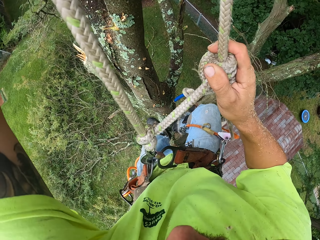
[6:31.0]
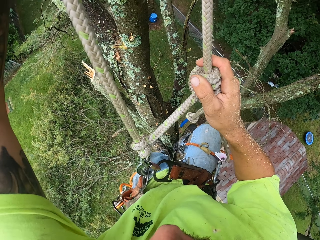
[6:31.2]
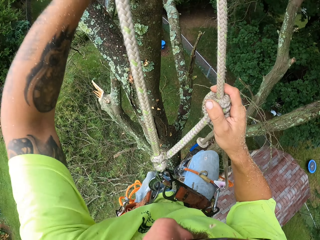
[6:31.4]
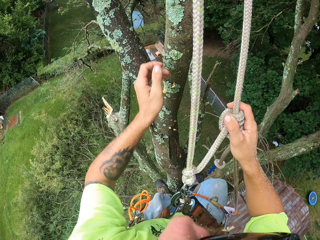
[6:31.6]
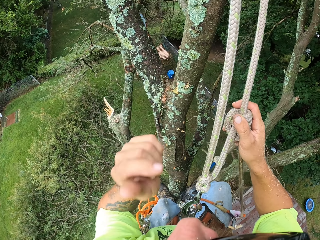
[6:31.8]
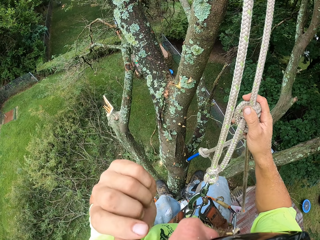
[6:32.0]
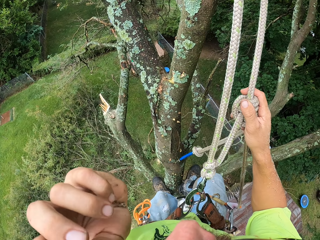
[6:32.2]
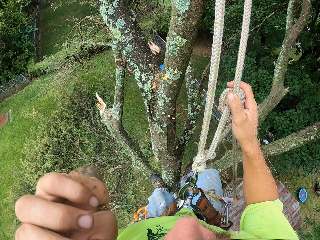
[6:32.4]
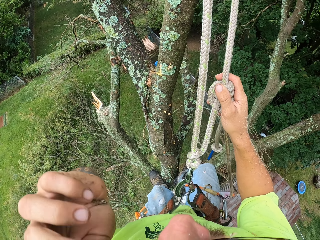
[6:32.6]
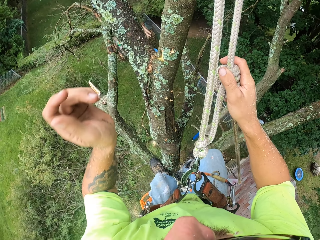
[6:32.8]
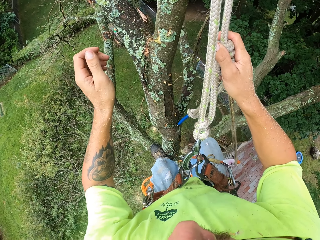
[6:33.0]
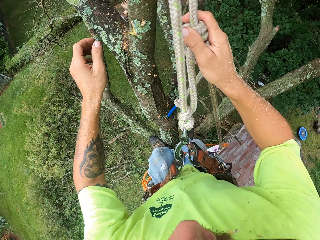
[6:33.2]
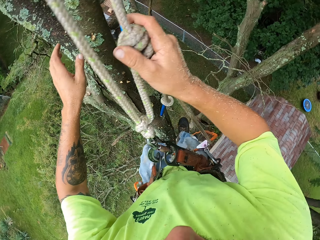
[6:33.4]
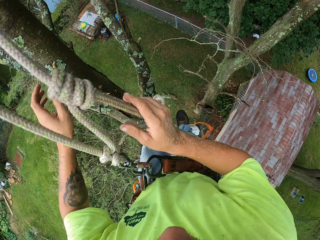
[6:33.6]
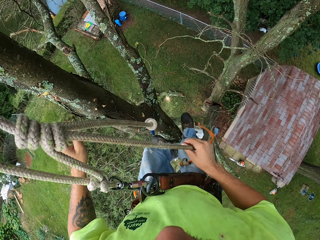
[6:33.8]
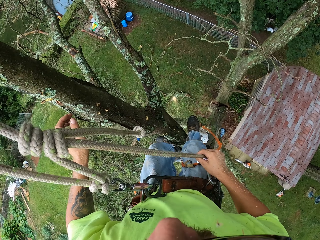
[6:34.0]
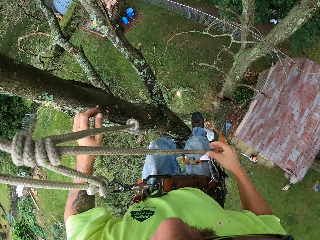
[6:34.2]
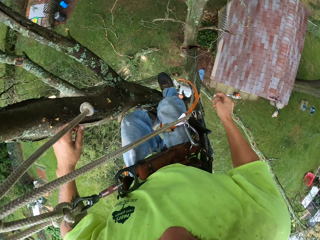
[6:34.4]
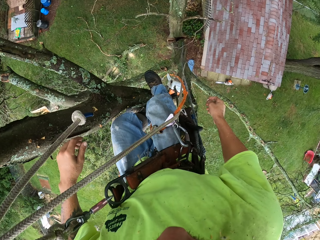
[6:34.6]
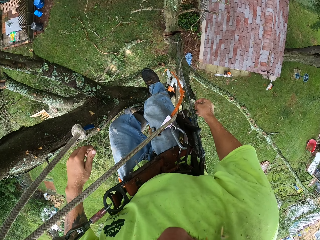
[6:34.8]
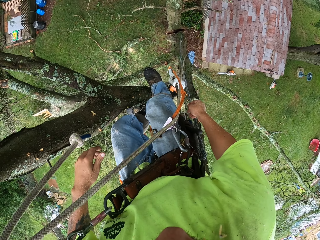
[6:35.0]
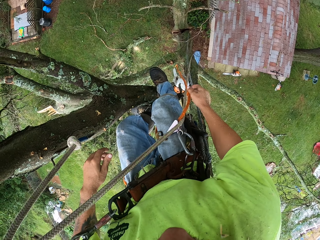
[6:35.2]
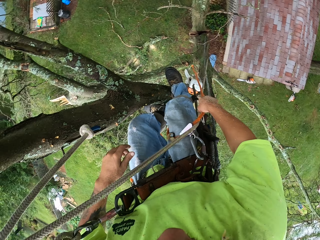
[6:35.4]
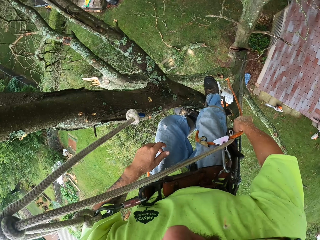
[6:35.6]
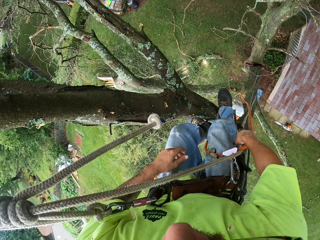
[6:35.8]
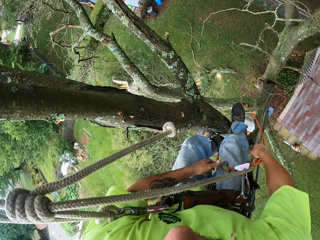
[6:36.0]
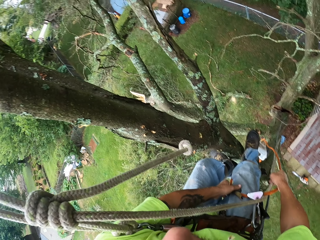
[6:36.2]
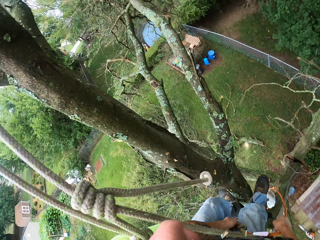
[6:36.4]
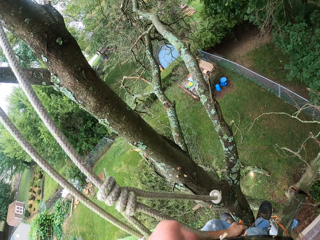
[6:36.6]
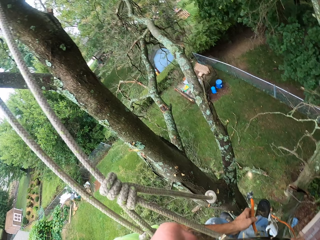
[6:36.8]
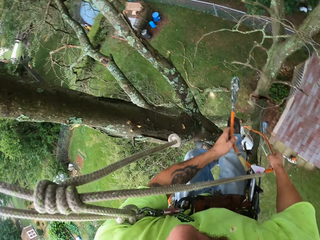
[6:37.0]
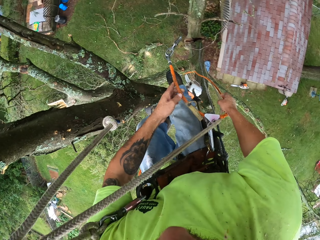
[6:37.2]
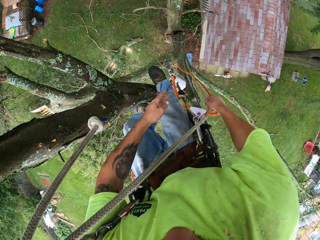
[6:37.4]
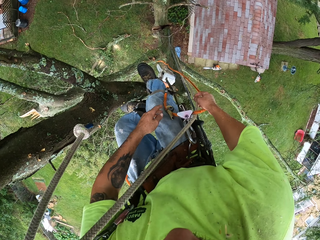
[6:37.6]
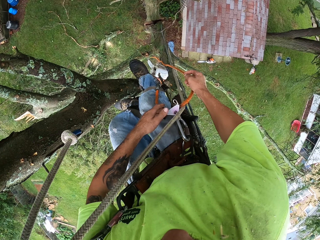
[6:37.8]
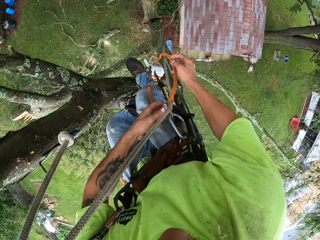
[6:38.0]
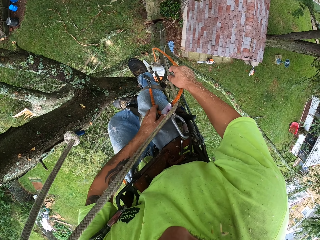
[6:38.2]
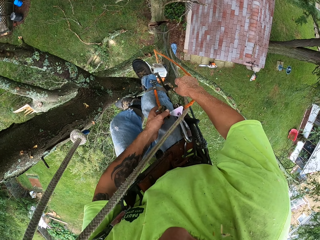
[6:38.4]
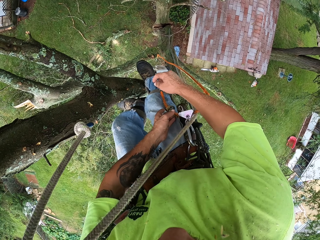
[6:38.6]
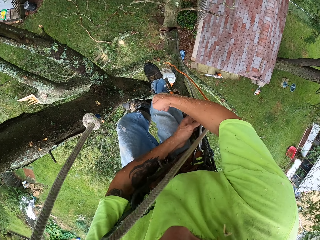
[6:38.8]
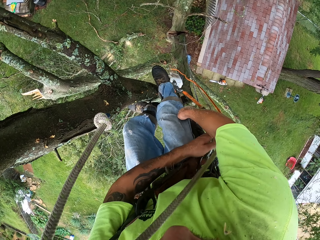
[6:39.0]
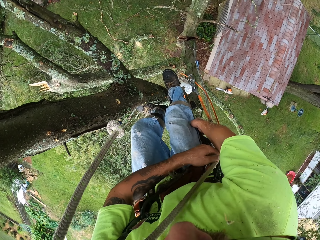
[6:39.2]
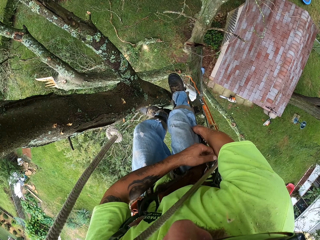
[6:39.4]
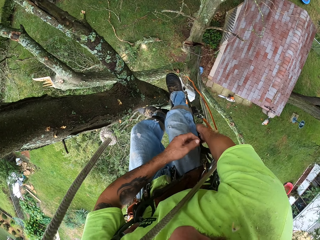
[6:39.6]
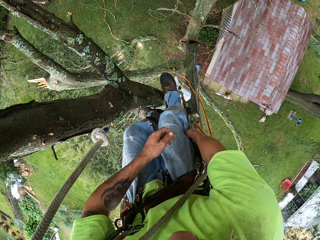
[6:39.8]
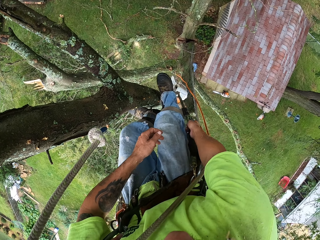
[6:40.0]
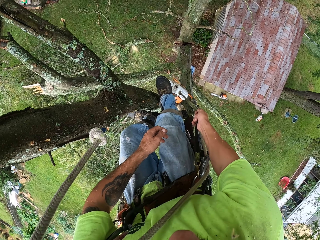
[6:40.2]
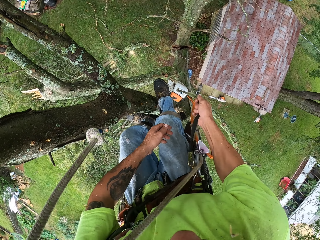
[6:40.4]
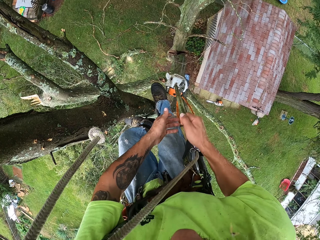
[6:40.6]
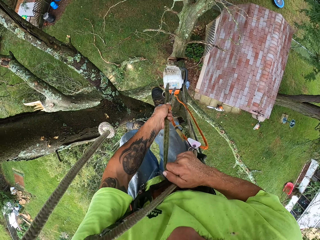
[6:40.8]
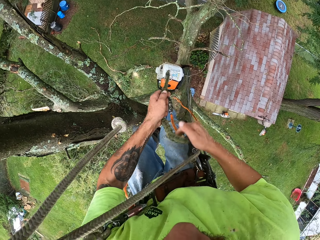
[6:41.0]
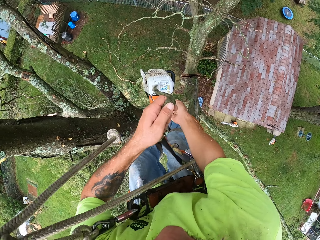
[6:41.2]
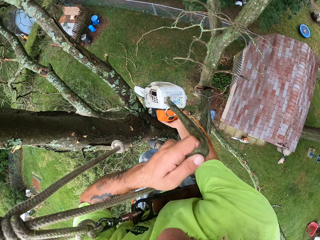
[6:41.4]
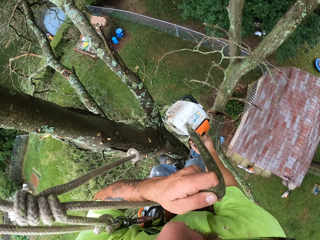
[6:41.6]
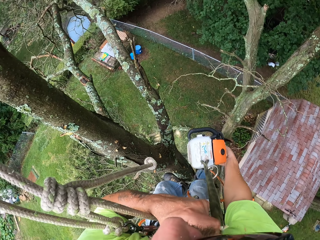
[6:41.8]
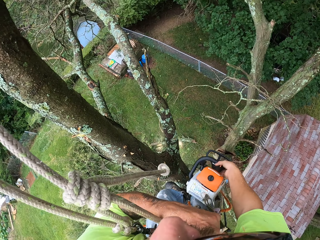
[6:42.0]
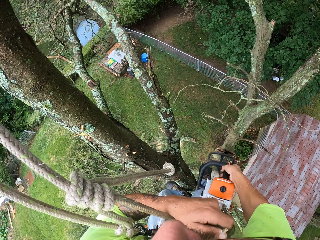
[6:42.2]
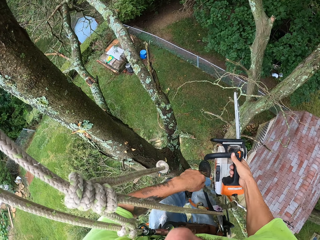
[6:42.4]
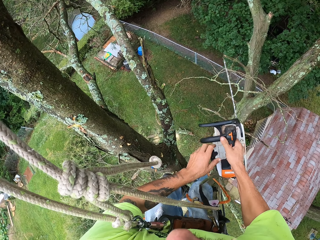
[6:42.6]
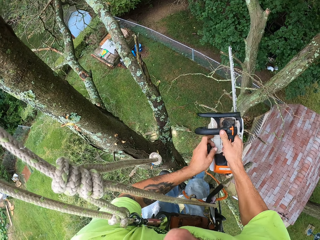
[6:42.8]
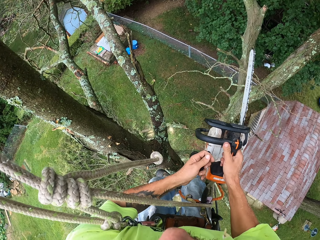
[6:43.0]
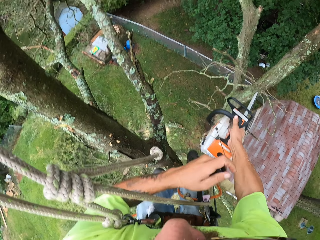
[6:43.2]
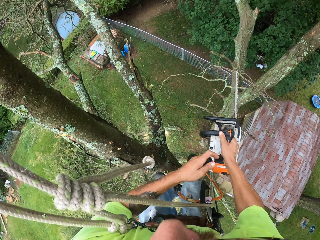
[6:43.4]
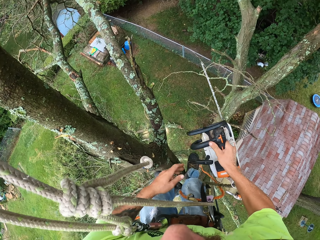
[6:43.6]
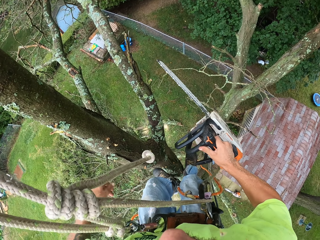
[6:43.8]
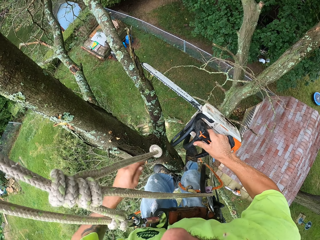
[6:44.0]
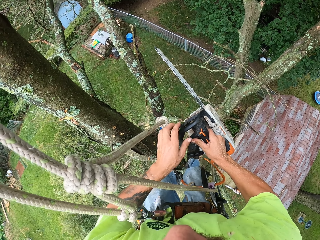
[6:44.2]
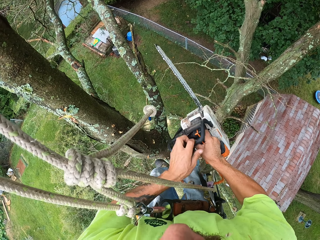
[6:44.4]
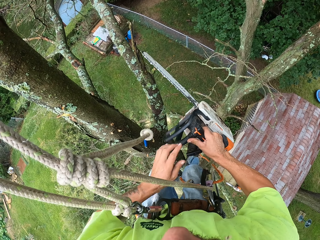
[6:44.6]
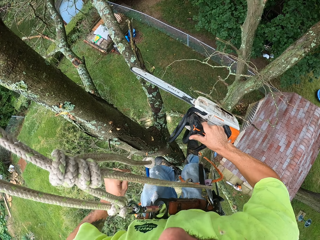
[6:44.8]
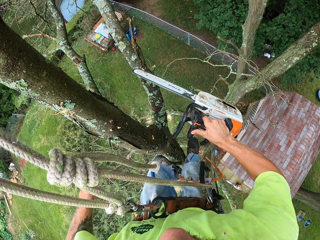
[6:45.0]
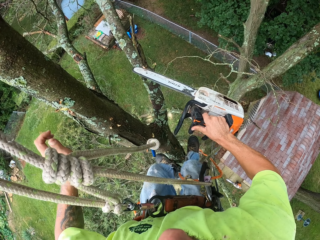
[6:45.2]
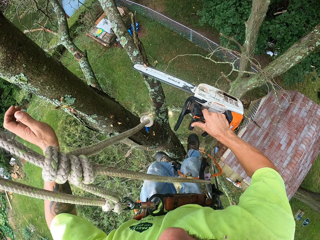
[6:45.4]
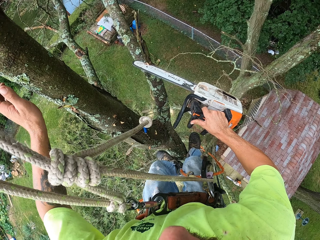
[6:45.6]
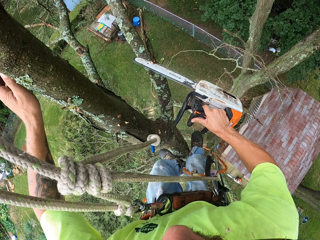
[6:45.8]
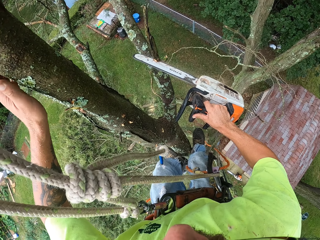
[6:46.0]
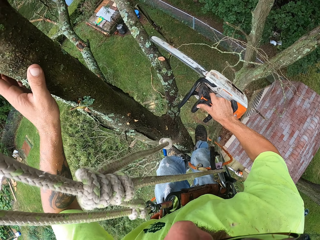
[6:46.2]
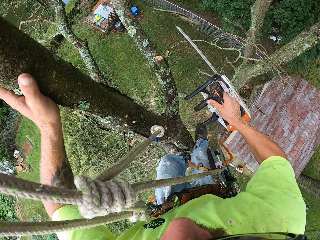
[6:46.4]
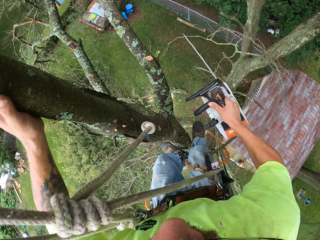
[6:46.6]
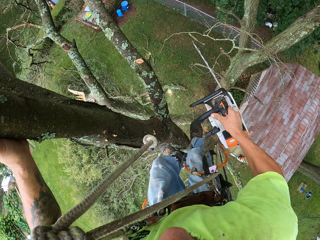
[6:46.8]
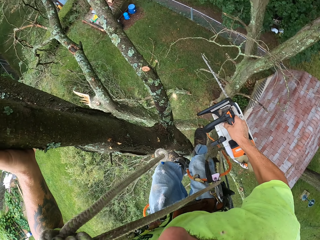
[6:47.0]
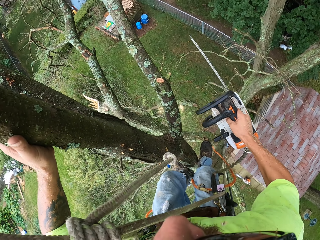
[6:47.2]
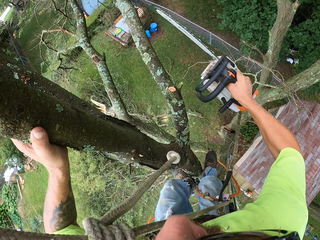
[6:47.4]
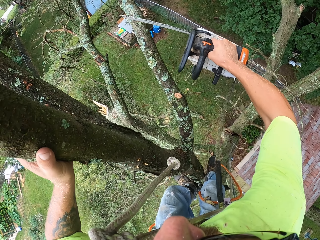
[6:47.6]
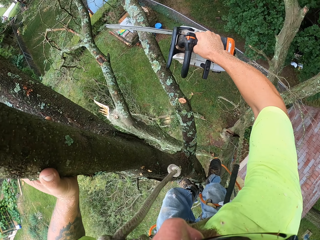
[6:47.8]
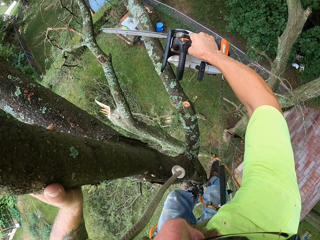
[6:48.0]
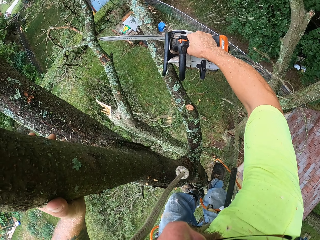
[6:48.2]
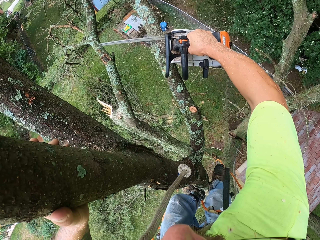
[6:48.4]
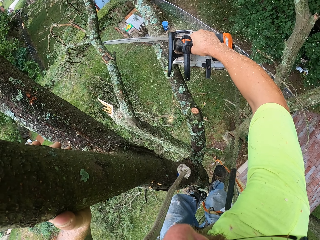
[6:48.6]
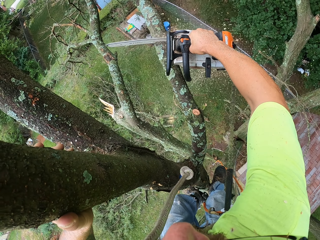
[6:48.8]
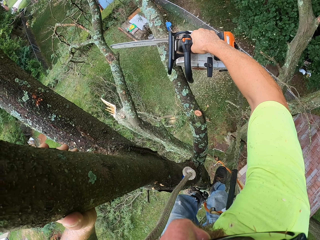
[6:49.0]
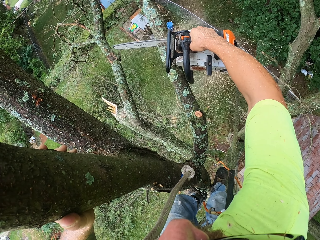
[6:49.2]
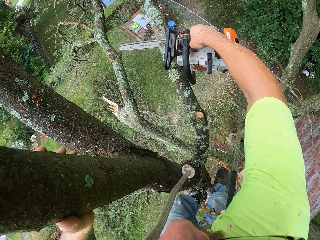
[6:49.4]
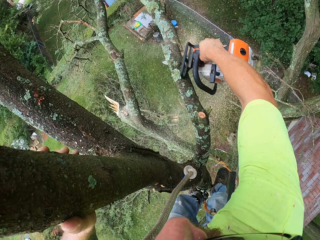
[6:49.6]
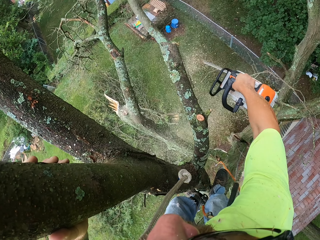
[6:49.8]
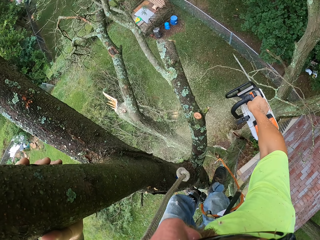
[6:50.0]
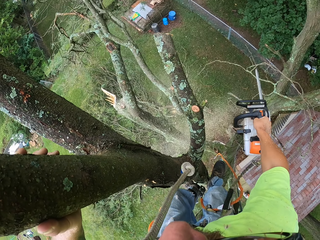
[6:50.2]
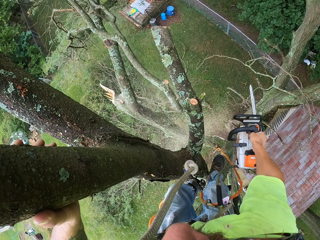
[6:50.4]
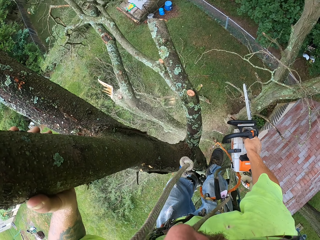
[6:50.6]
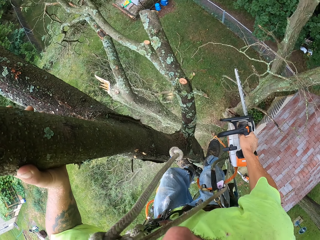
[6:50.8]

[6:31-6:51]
The camera wearer moves the orange rope with his right hand. He pulls up the chainsaw with the green rope in both hands. He grabs the chainsaw with his right hand. He pulls the starter cord of the chainsaw with his left hand. He turns on the saw. He pushes the chain brake of the chainsaw with his left hand. He cuts off a twig from the tree with the chainsaw in his right hand. He holds the tree. He cuts a branch from the tree with the chainsaw in his right hand.

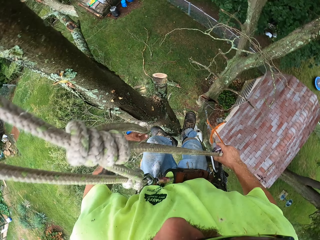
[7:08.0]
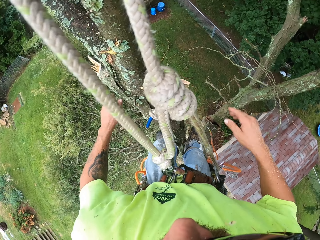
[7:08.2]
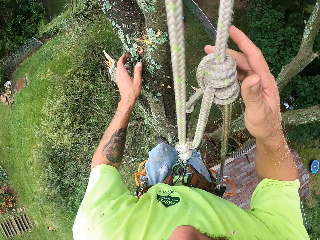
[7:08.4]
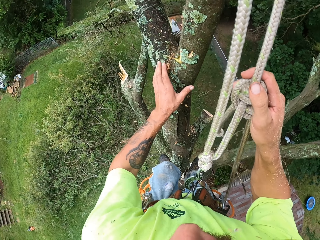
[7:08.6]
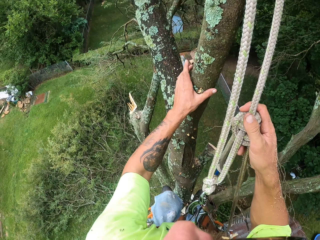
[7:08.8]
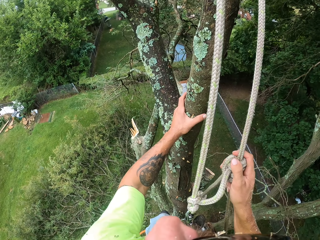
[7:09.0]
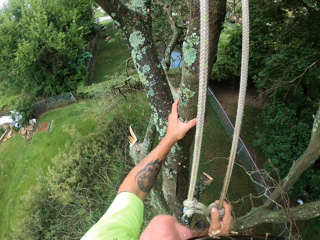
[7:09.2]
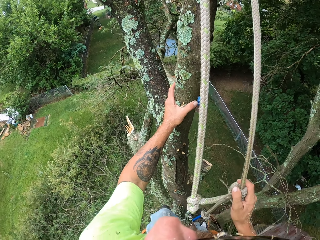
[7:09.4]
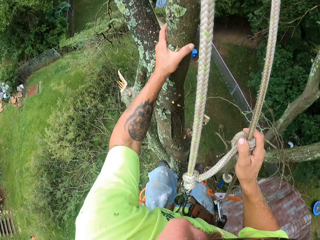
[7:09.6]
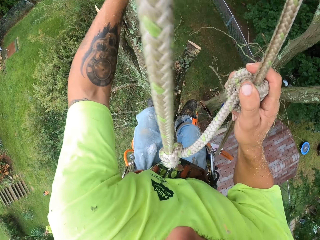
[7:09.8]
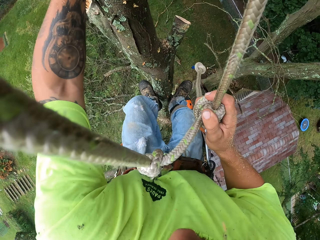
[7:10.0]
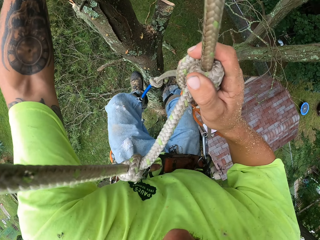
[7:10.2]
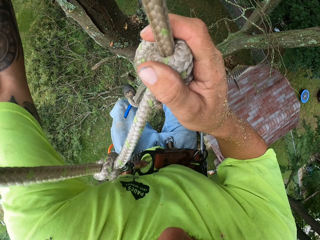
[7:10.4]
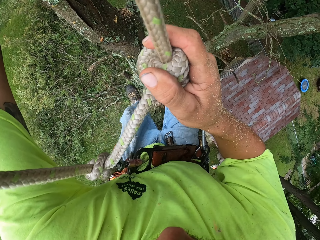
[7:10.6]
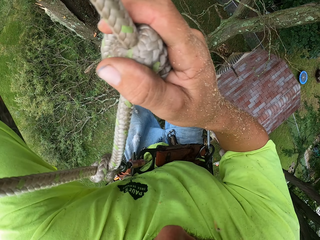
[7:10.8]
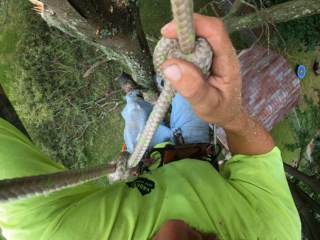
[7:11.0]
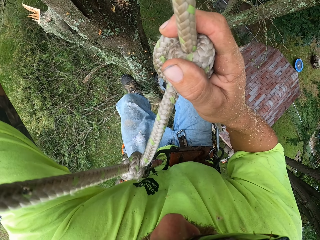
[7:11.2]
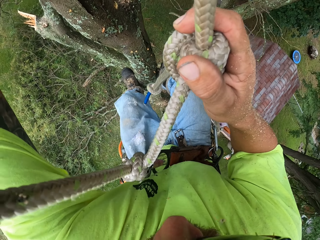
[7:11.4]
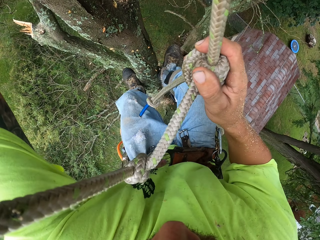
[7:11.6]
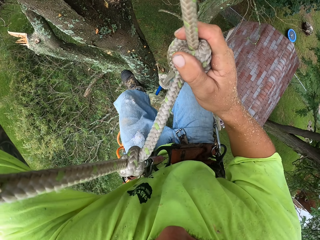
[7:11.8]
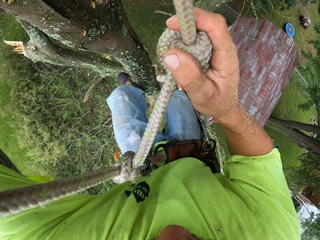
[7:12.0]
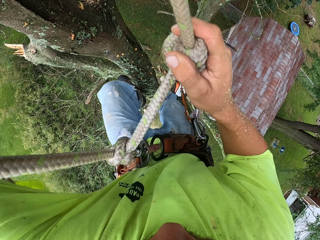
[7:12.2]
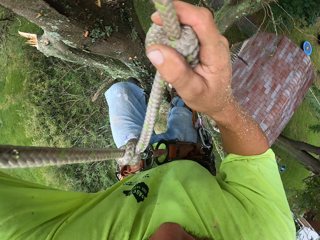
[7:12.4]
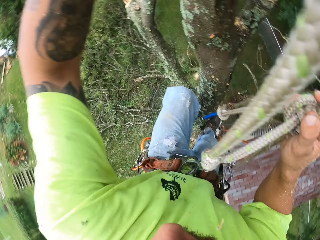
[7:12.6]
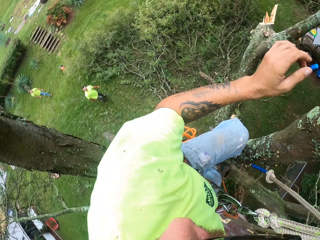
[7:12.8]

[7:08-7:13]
The camera wearer pulls down the rope knot with his right hand. He climbs down the tree.
